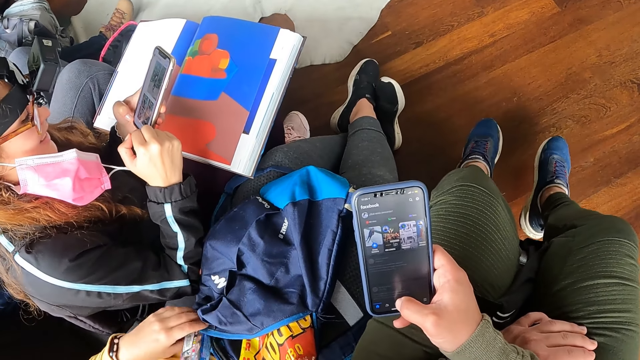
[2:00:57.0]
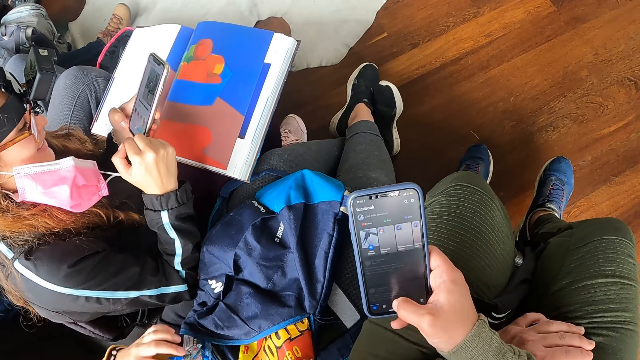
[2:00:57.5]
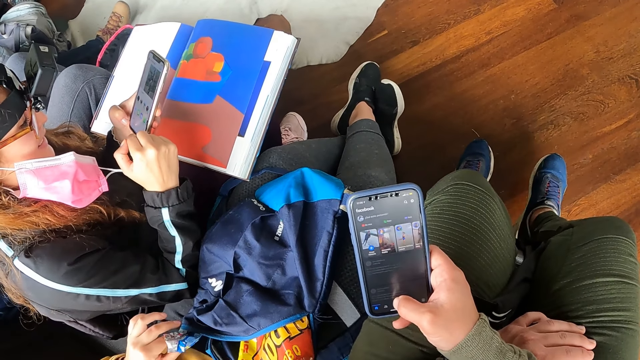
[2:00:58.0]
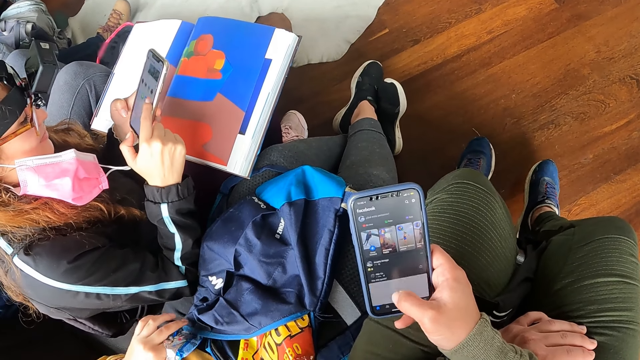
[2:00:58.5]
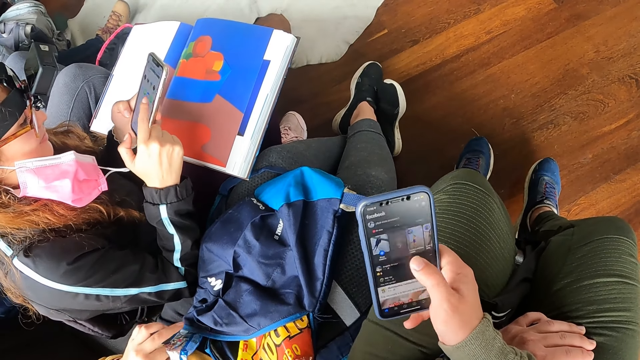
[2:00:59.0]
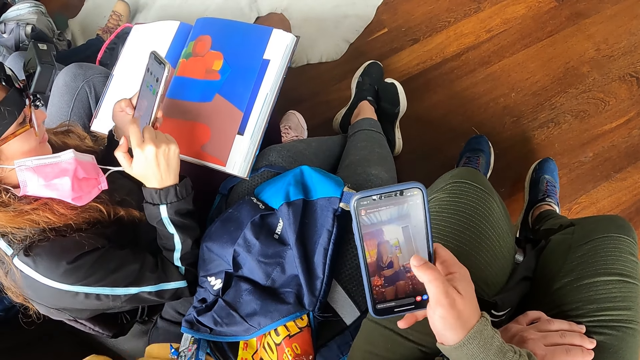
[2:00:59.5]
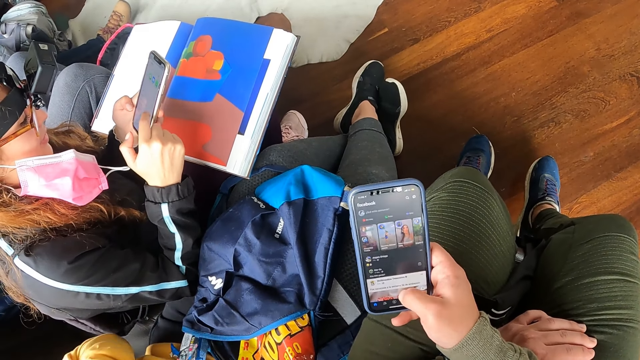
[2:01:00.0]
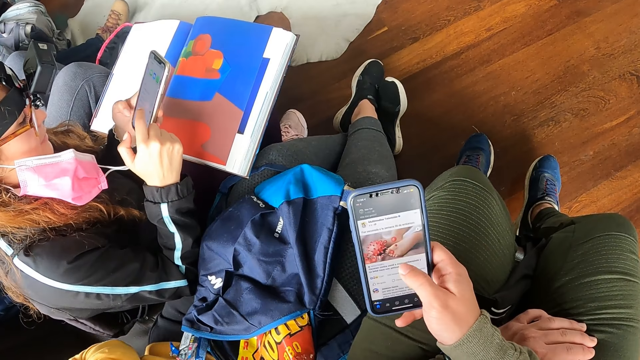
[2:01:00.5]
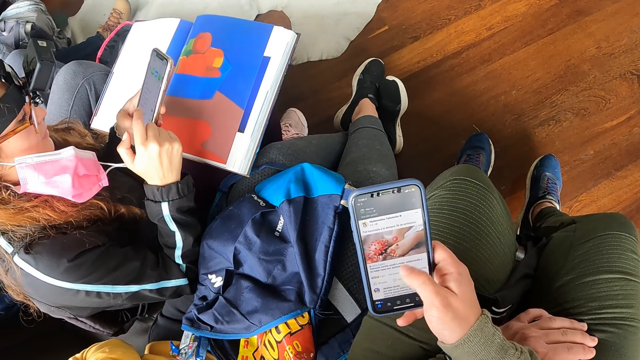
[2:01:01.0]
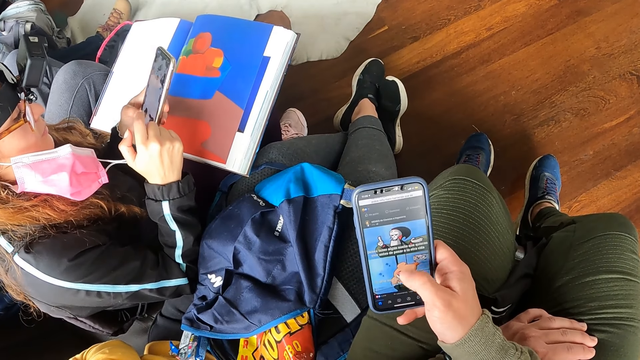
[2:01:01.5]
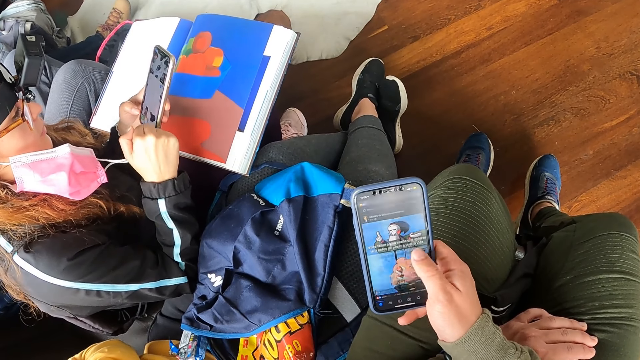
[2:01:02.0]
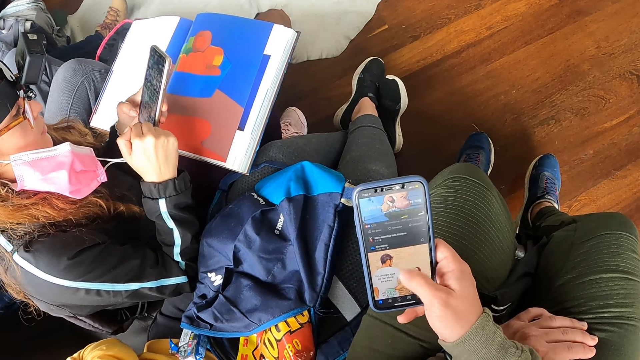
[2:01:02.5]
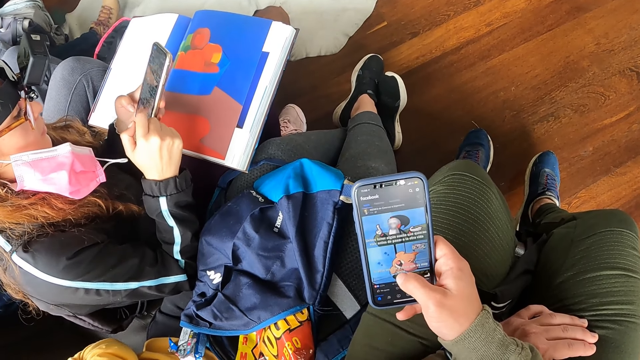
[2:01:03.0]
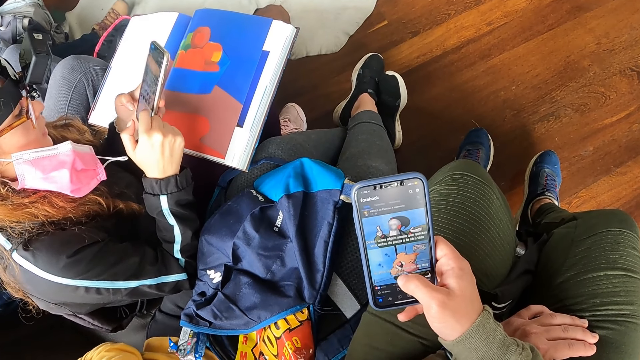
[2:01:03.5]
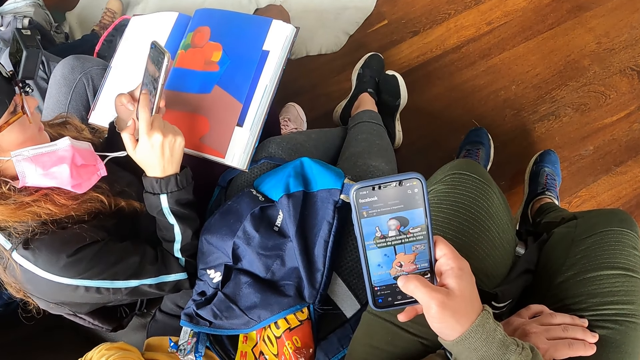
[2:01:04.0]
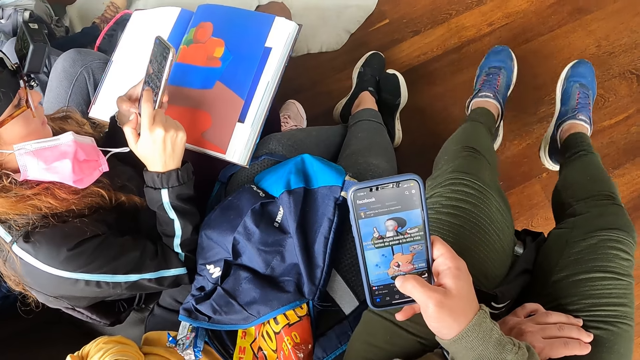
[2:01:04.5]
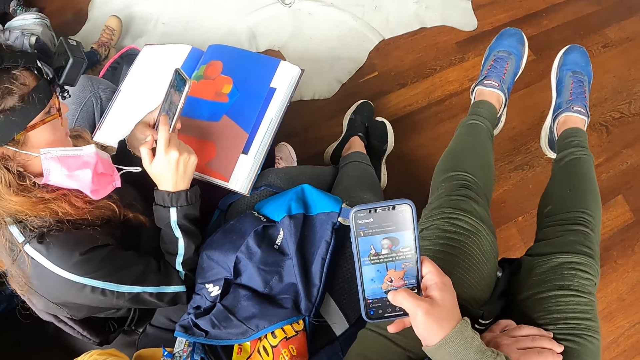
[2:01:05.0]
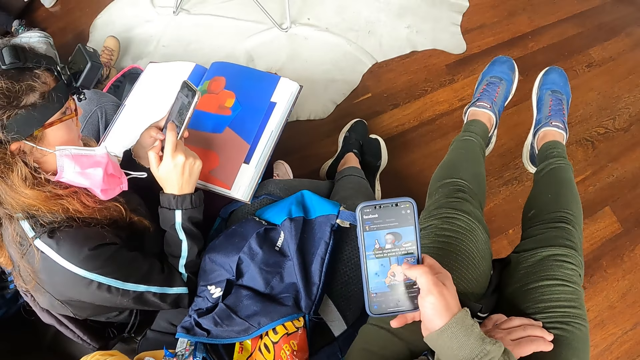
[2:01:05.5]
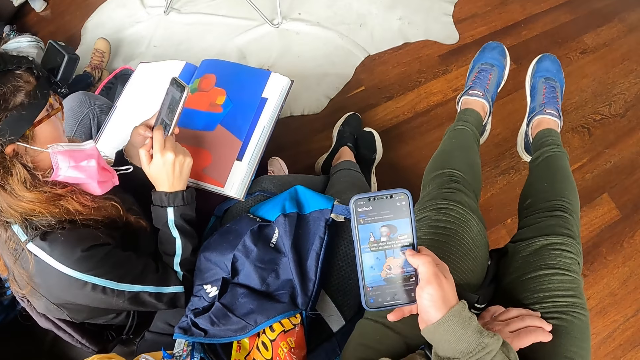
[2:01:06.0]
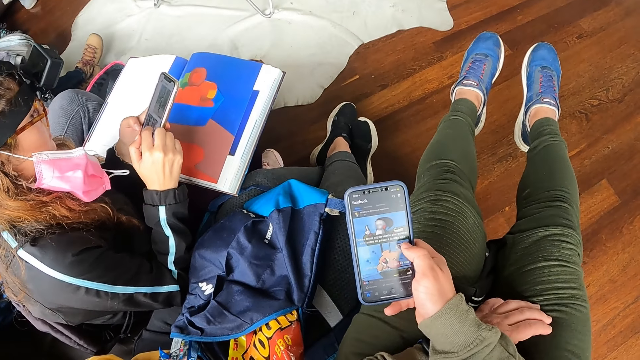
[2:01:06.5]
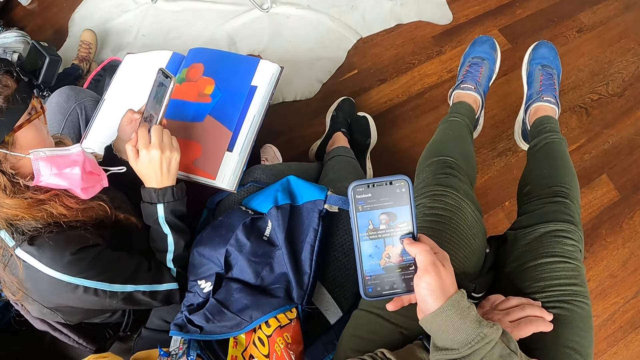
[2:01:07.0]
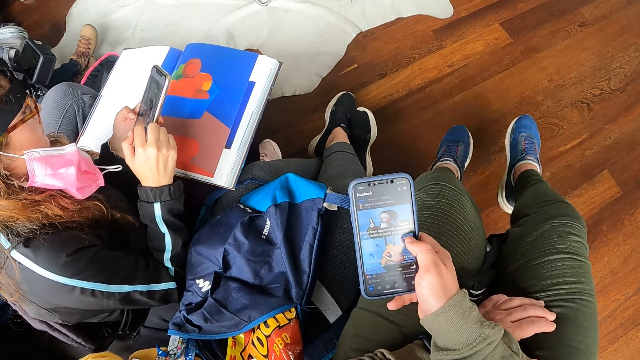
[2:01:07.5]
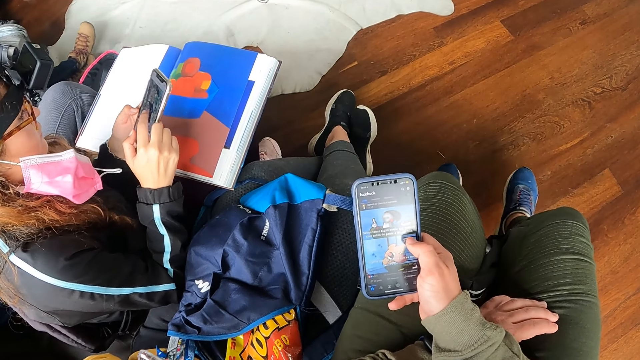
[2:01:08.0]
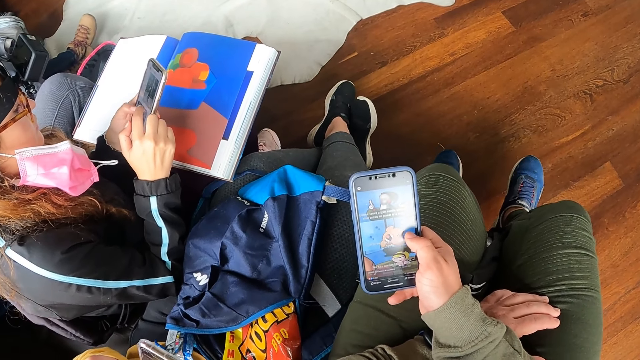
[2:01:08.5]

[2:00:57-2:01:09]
A woman picks up a cookie biscuit with her left hand from the pack of cookie biscuits on the blue bag.

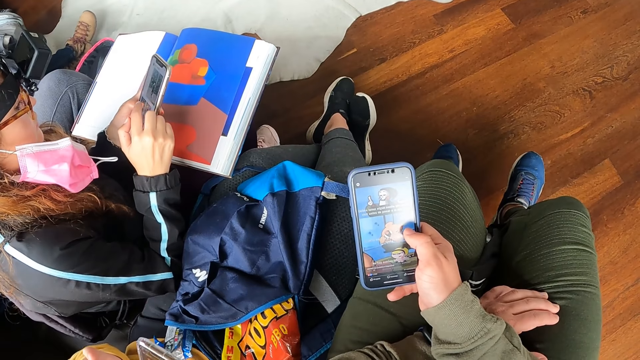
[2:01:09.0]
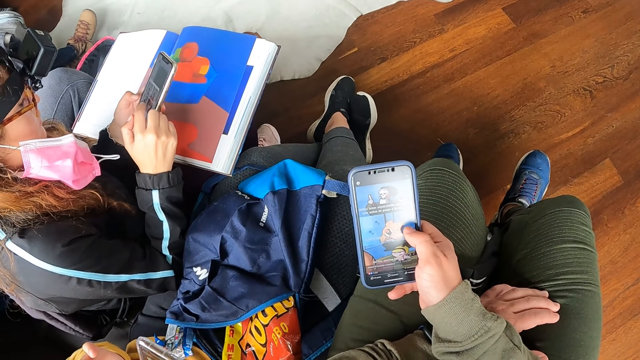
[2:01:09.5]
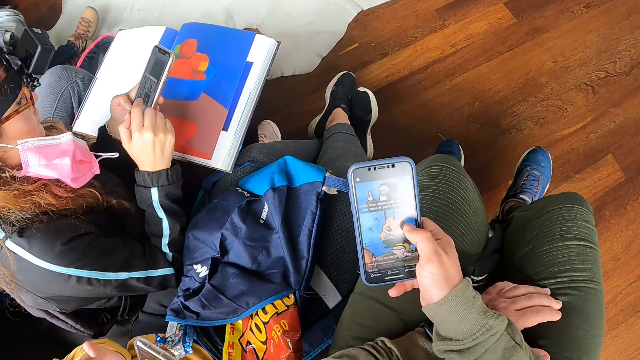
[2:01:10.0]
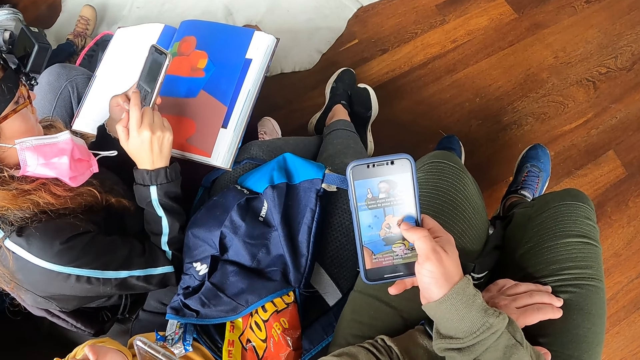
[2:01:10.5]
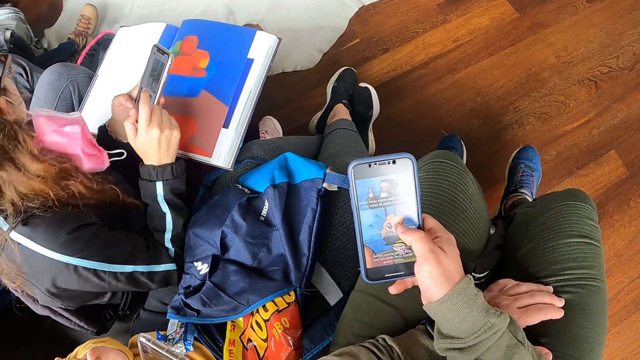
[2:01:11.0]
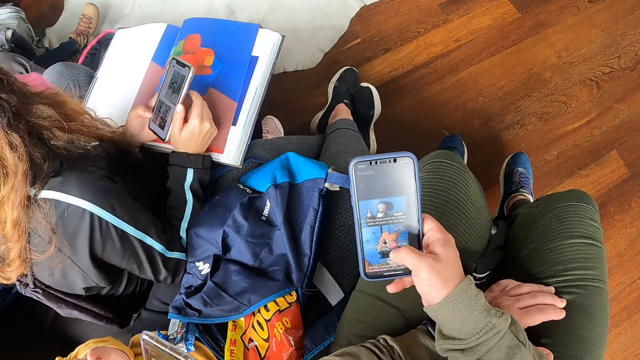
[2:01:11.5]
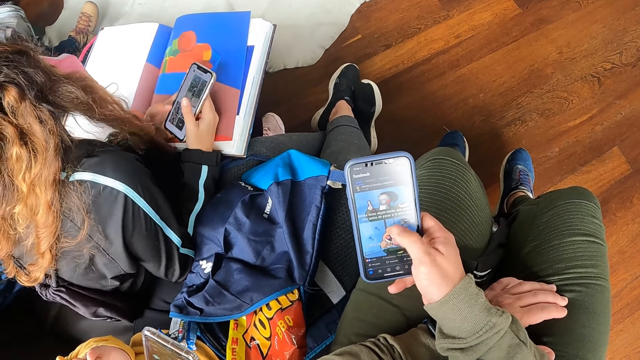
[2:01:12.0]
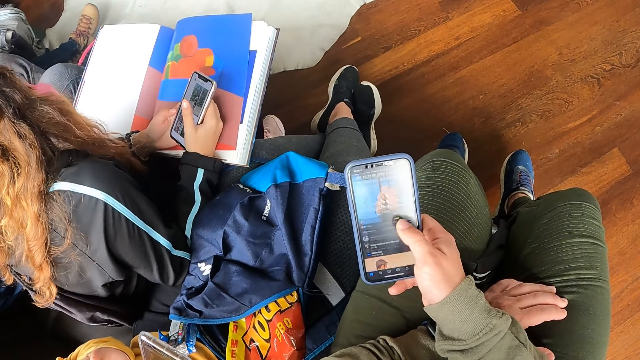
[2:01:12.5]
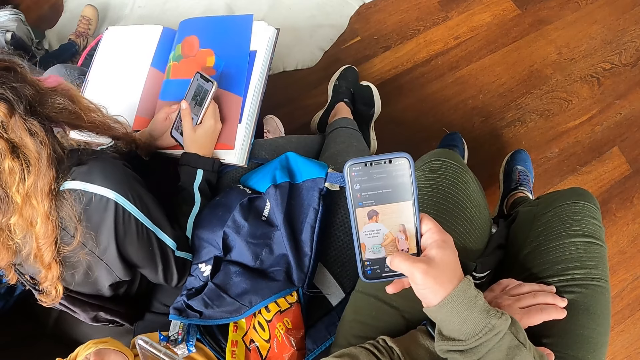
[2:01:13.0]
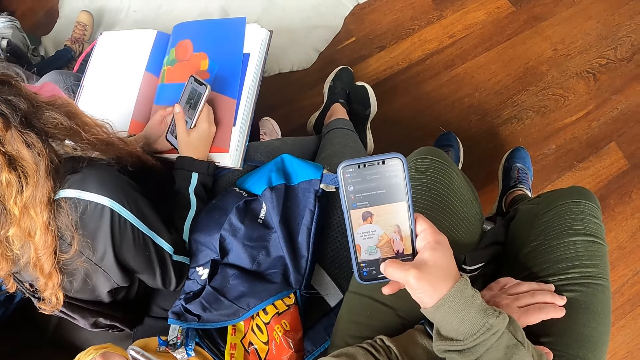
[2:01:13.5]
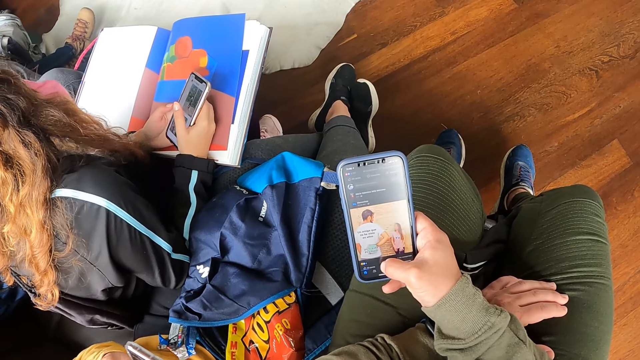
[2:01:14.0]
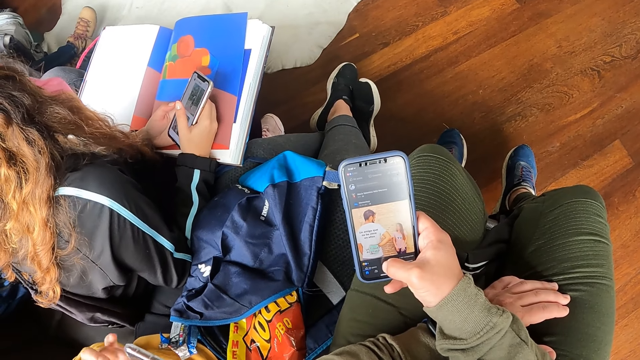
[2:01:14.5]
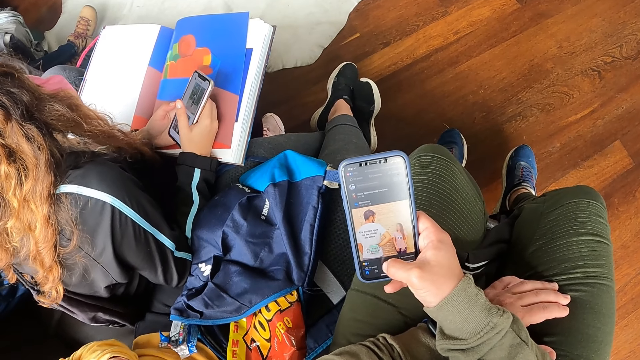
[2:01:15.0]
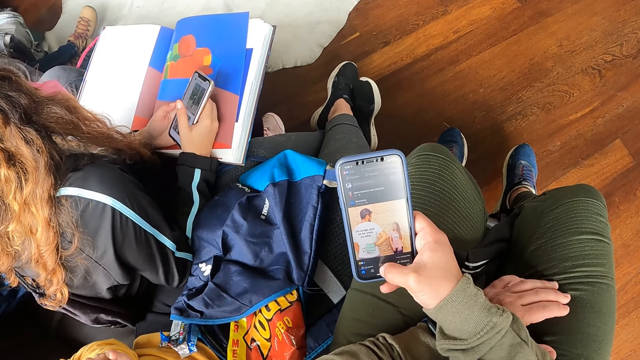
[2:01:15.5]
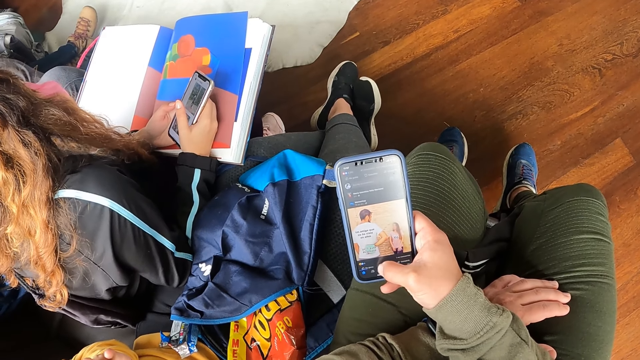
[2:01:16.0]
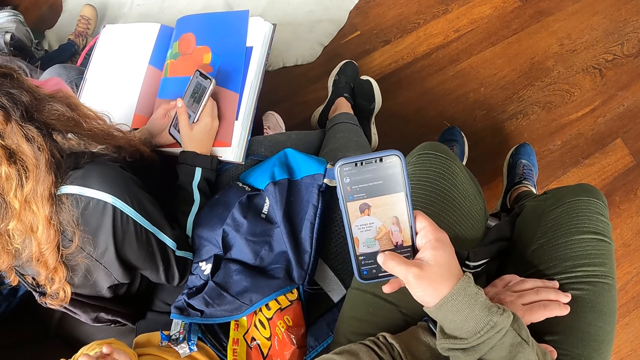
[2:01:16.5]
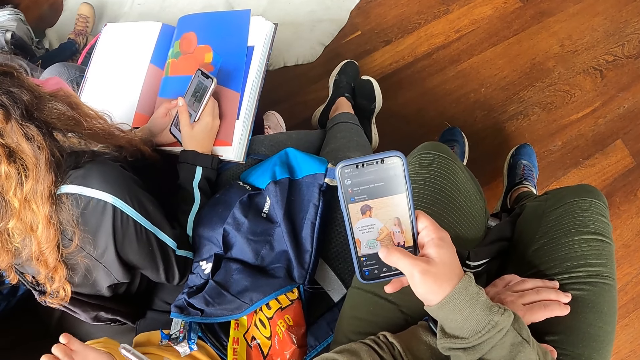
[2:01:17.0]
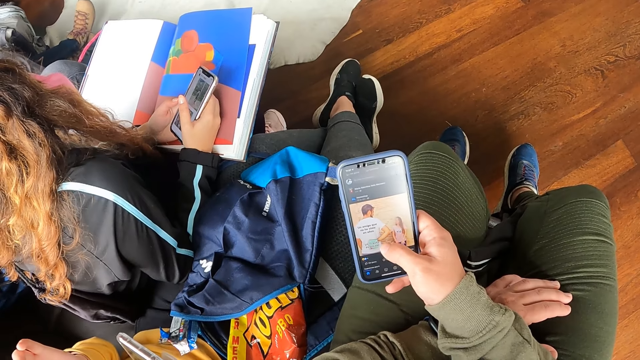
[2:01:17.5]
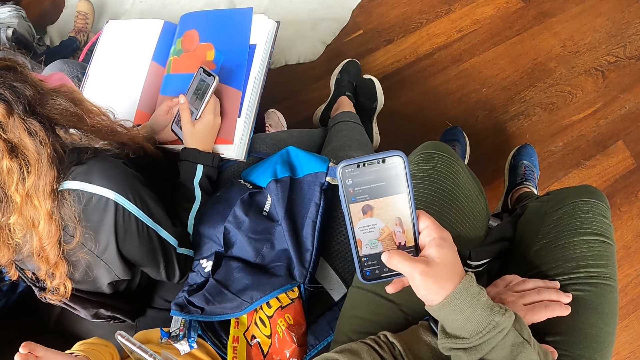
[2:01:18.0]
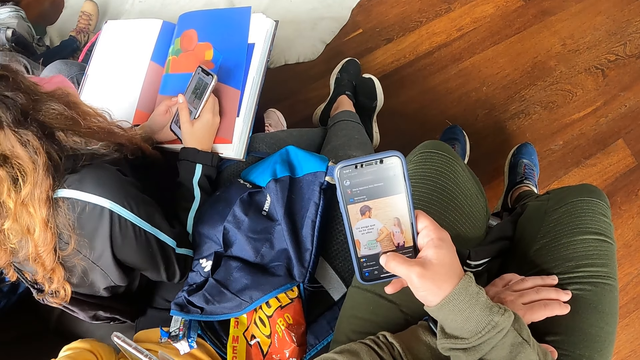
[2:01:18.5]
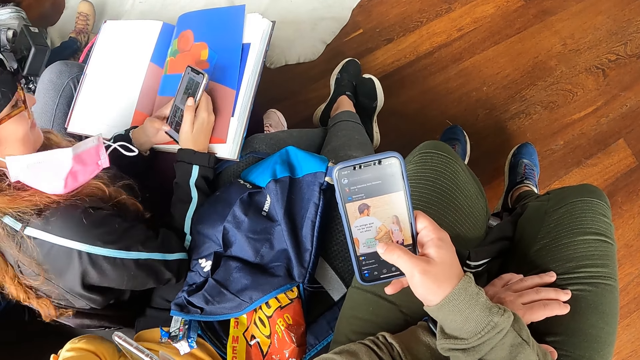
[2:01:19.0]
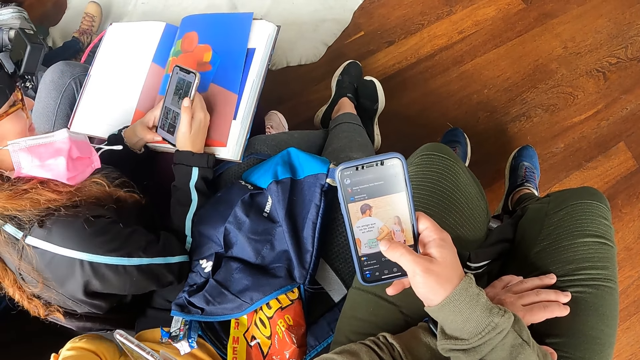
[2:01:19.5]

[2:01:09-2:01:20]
The woman interacts with the man.
